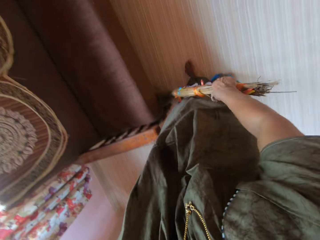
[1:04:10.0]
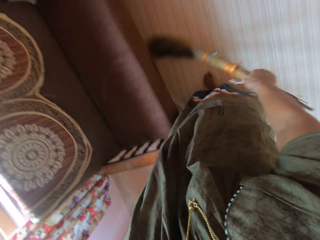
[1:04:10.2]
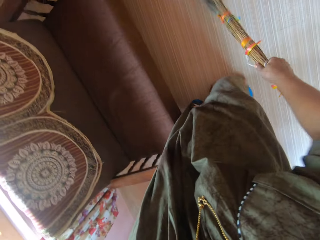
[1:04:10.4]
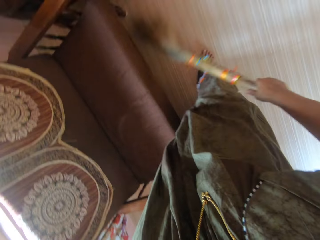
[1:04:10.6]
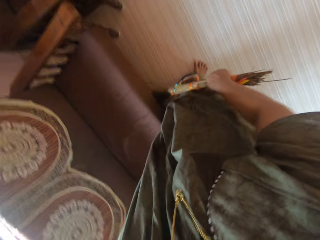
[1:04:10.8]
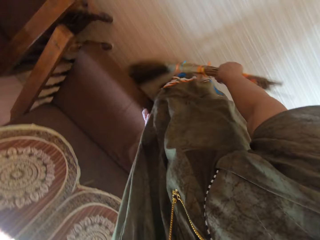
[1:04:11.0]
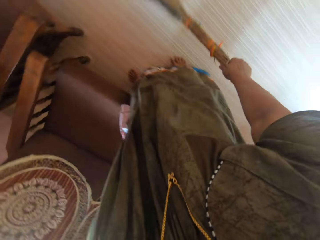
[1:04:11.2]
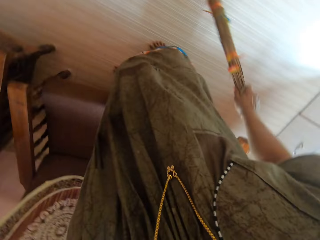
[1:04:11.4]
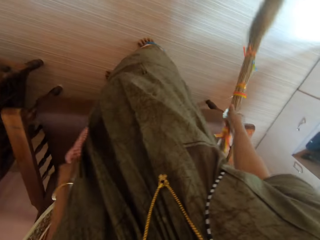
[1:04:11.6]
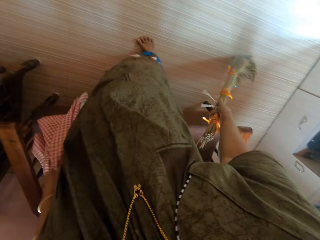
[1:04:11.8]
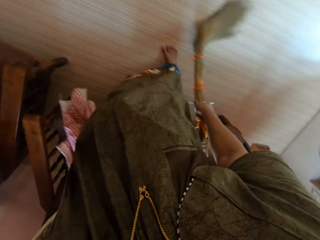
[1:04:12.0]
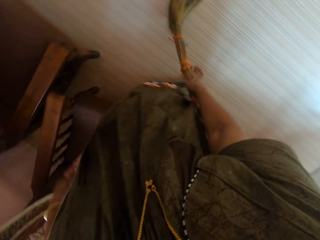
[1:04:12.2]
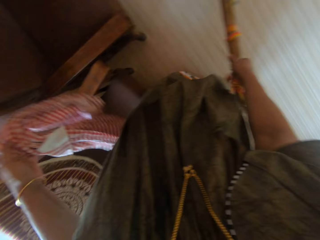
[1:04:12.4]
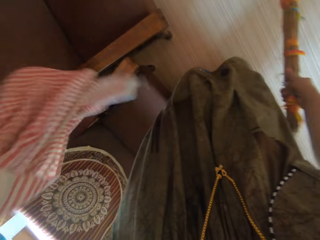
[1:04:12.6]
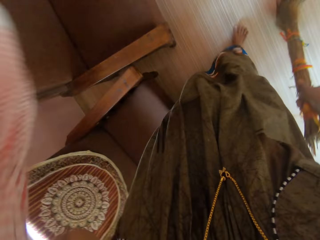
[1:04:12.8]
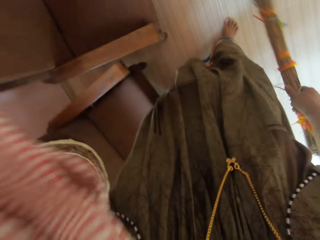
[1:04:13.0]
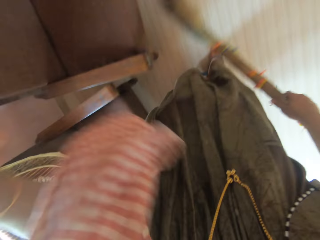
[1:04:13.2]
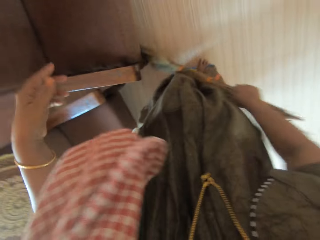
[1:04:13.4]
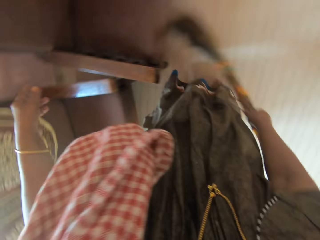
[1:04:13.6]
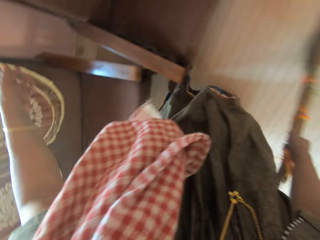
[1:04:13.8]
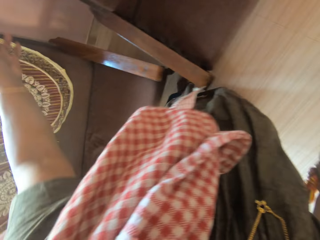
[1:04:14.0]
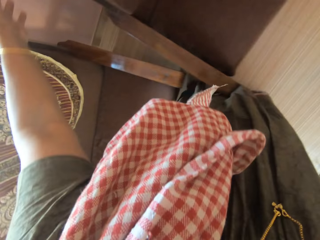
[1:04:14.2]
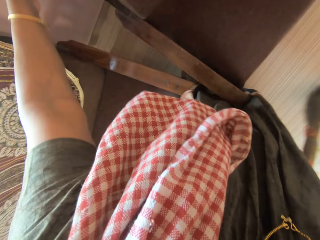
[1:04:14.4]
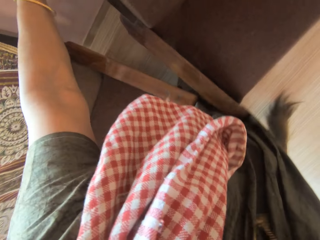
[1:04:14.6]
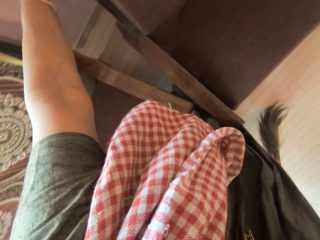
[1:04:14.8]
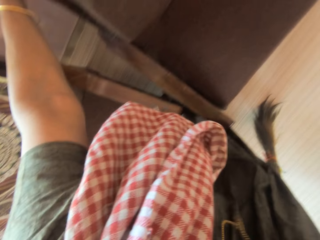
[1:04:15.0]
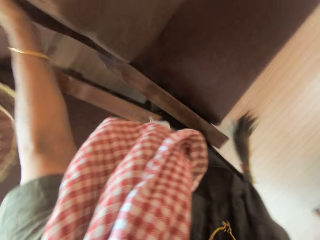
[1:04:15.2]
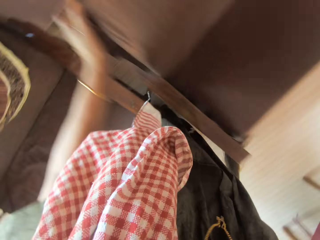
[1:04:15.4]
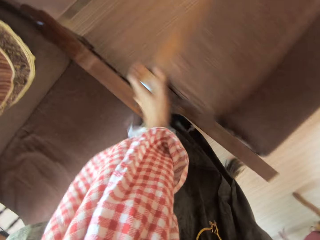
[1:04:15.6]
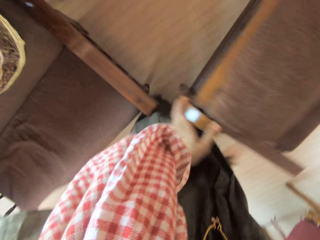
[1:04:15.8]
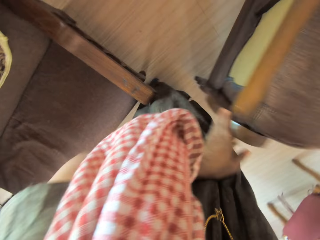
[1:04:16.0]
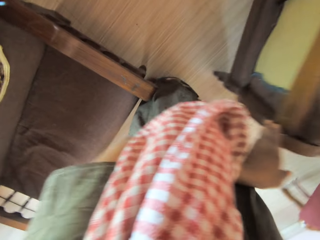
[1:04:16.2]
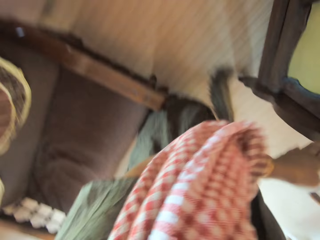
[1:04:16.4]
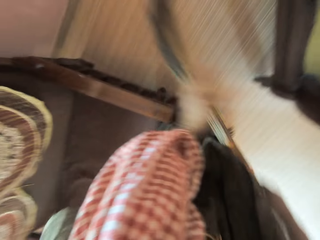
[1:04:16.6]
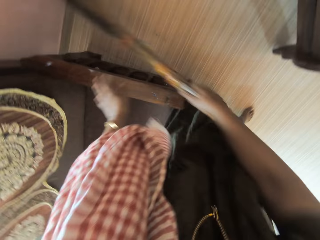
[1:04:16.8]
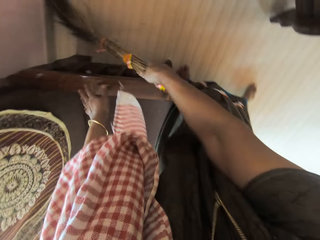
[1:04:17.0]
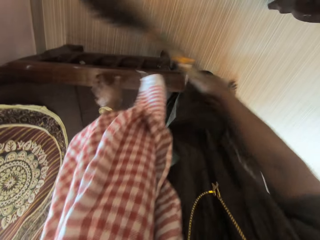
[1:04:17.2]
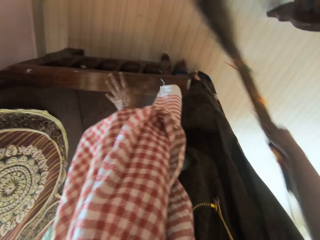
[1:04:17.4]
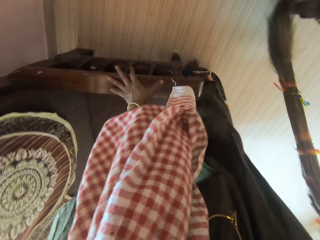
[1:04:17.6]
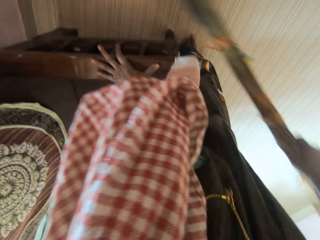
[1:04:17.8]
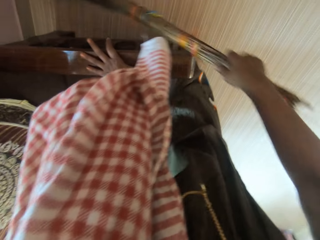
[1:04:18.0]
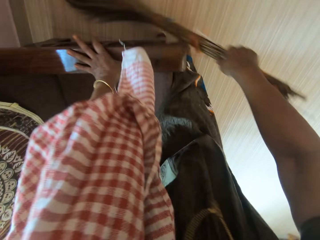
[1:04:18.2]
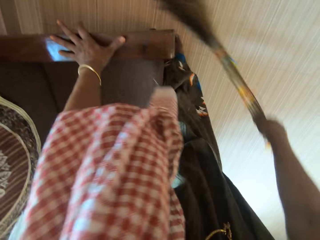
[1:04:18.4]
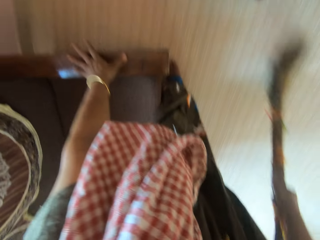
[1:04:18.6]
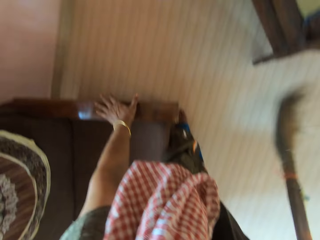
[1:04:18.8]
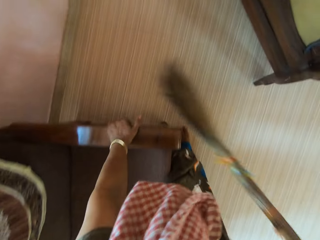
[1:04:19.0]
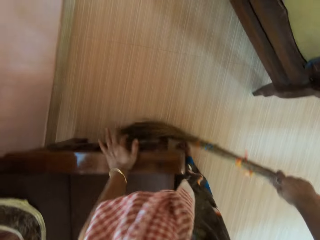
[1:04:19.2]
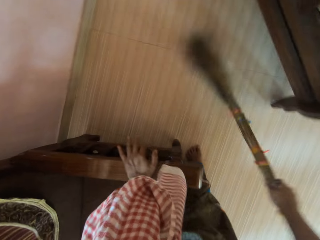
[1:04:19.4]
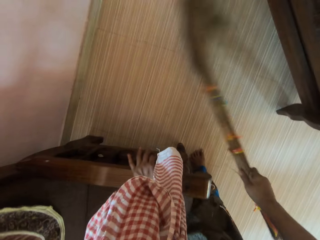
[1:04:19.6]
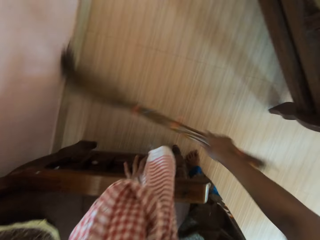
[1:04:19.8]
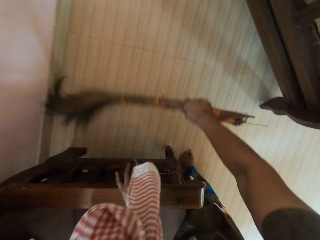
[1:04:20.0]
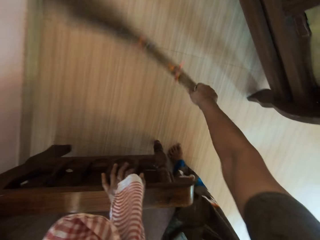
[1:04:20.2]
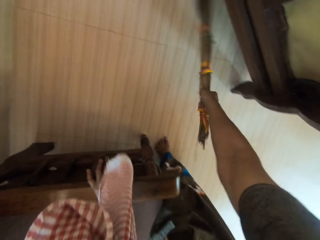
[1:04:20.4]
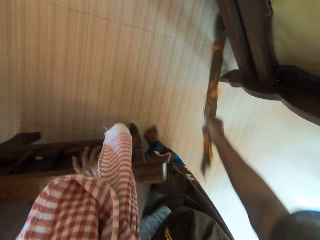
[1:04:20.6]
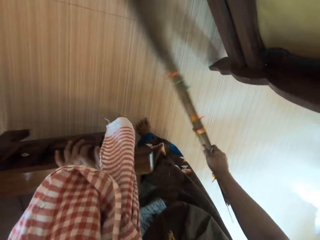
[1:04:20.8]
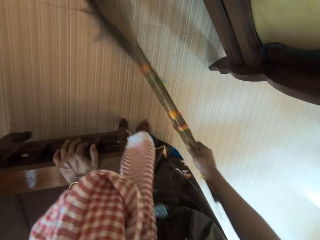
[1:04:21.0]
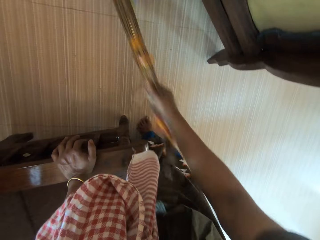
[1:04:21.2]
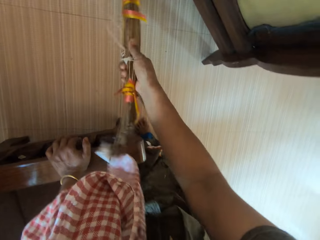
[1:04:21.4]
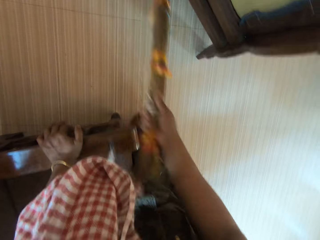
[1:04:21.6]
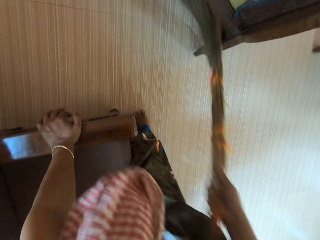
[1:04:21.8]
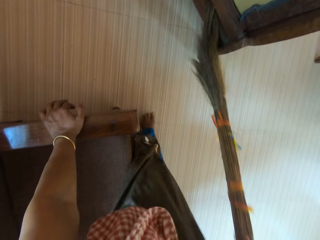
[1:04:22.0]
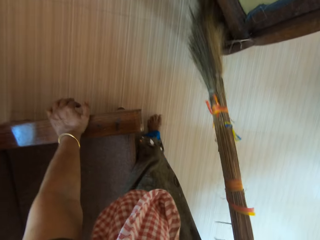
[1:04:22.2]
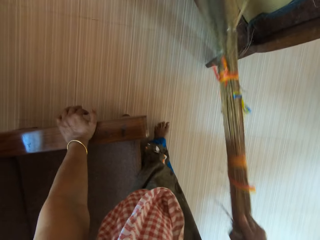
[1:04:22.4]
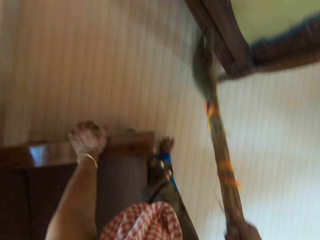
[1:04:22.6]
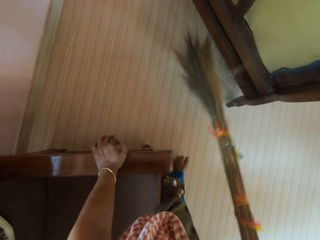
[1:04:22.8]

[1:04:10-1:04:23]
The camera wearer places the cloth on the shoulder. She shifts a chair away from the wall with her left hand. She sweeps the floor with the broom. She sweeps the chair with the broom.

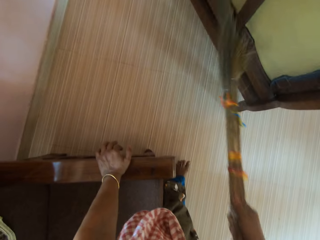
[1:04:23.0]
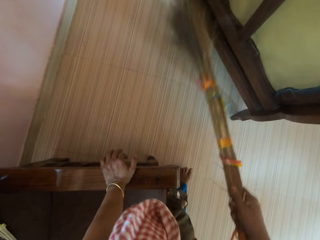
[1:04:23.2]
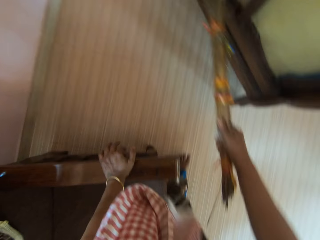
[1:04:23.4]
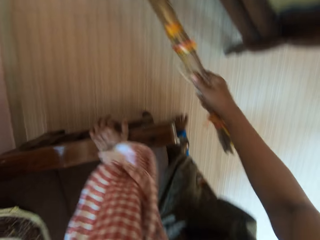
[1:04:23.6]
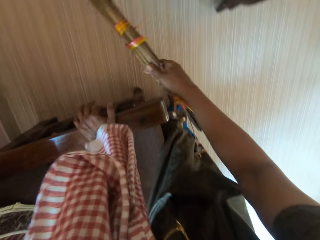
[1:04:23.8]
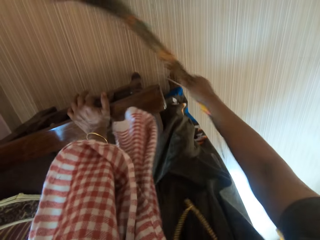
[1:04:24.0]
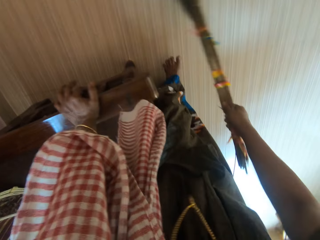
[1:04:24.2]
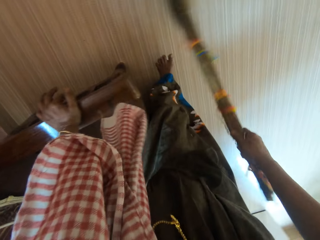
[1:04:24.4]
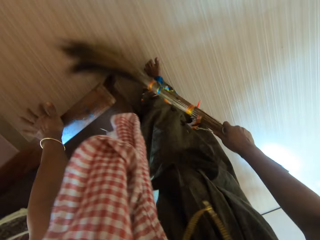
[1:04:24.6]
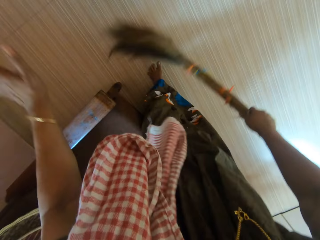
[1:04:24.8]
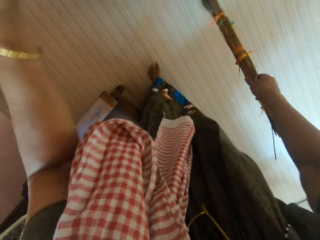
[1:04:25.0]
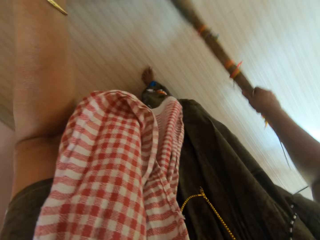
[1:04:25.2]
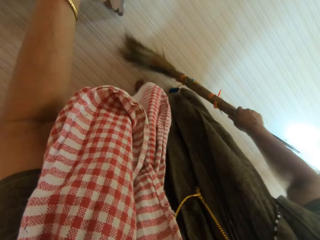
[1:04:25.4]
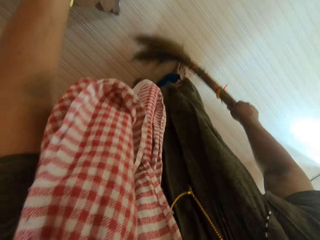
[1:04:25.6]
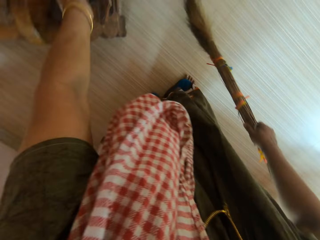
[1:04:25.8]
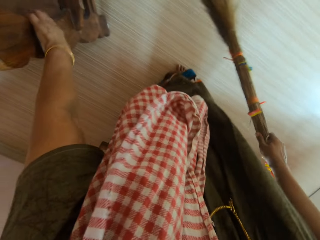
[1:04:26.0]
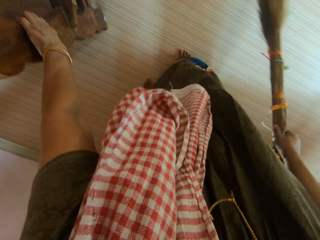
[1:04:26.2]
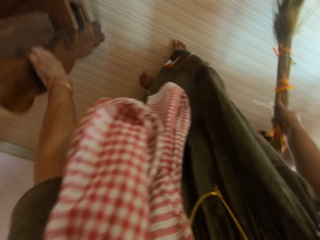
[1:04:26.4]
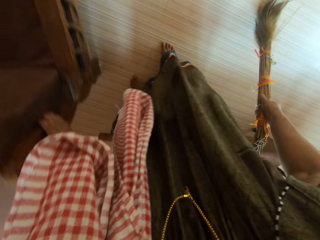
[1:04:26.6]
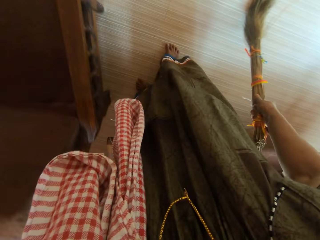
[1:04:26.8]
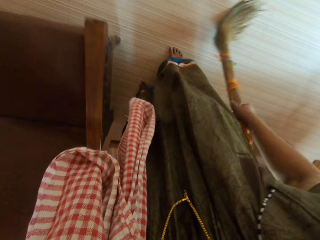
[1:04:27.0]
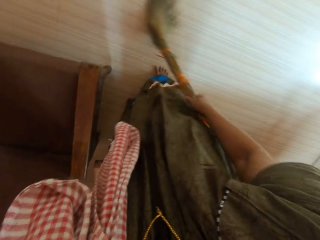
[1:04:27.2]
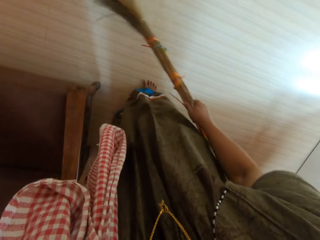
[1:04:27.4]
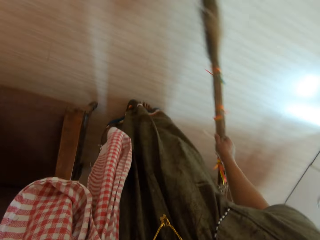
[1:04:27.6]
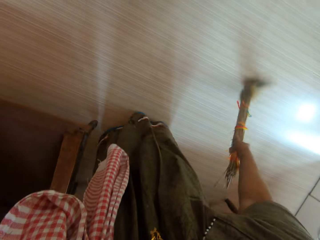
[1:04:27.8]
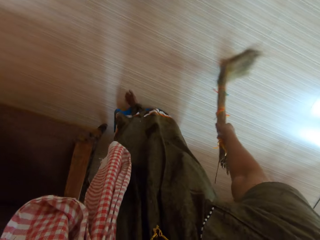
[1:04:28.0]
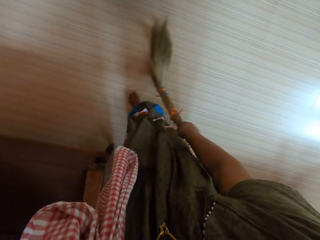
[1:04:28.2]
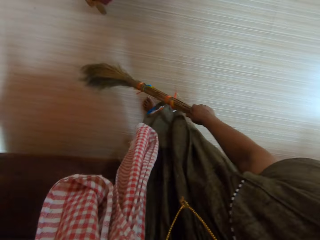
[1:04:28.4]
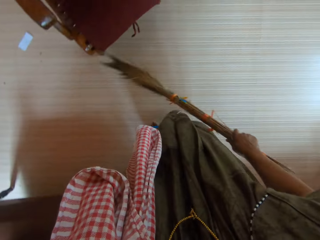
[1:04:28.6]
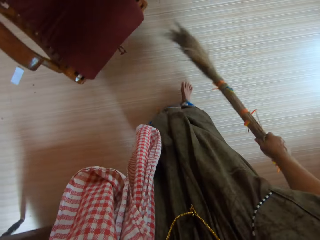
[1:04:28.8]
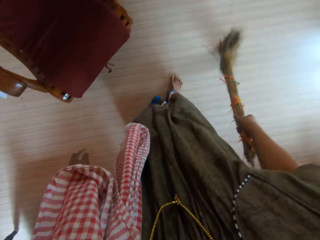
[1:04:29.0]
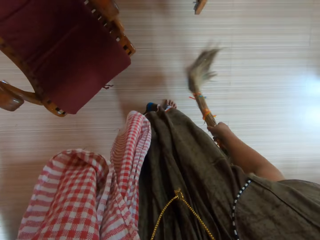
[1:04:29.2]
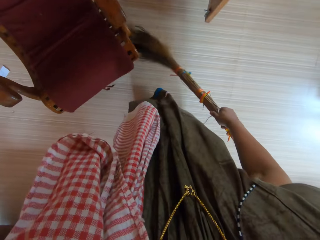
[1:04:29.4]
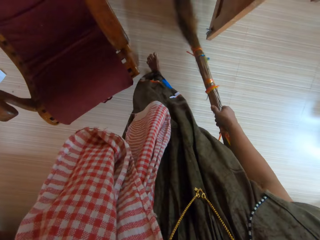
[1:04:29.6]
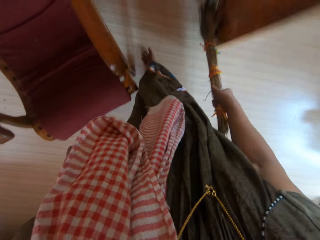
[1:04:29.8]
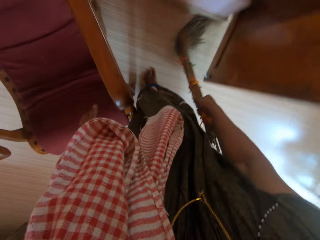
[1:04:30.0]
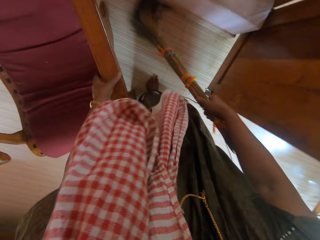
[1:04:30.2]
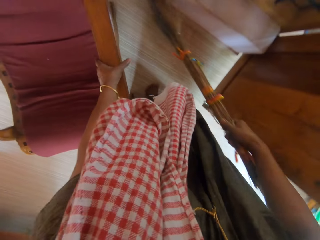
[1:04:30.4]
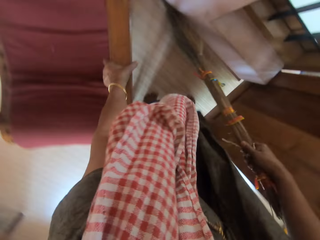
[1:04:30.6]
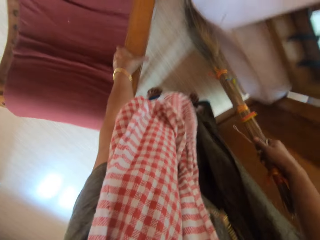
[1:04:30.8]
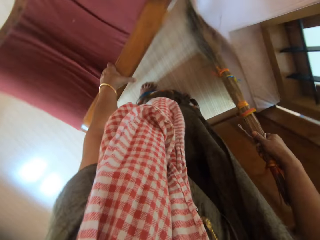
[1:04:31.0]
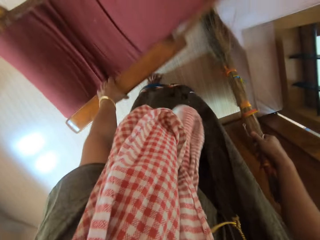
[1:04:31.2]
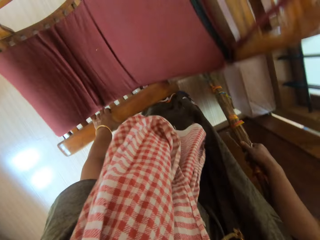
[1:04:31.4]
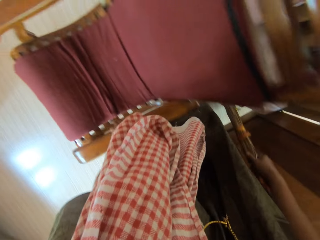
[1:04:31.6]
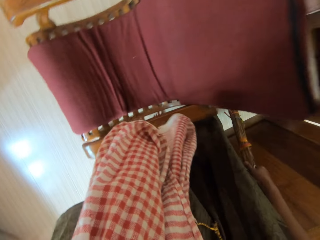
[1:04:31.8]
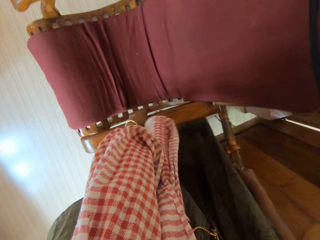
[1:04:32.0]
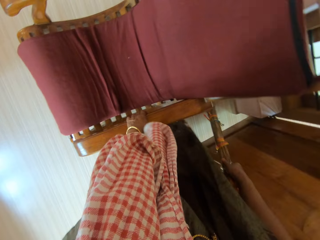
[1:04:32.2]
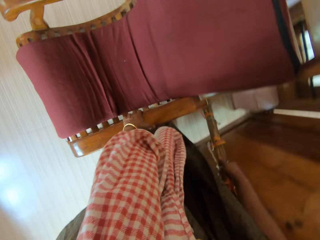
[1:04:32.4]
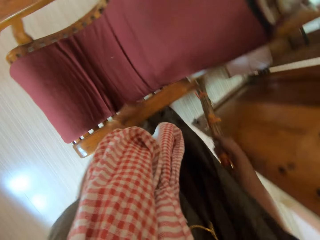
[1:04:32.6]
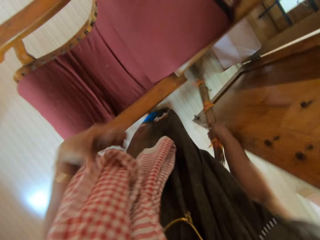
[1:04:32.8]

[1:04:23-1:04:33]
The camera wearer sweeps the floor with a broom. She moves the chair back against the wall with her left hand. She sweeps the floor with the broom. She moves a chair away from the wall with her left hand.
